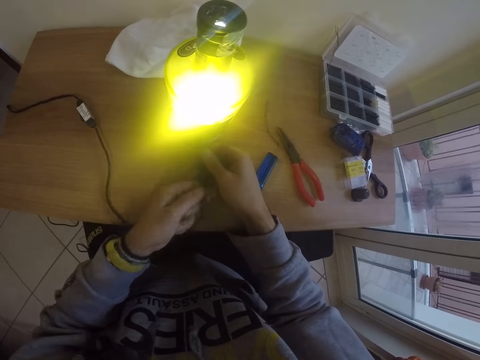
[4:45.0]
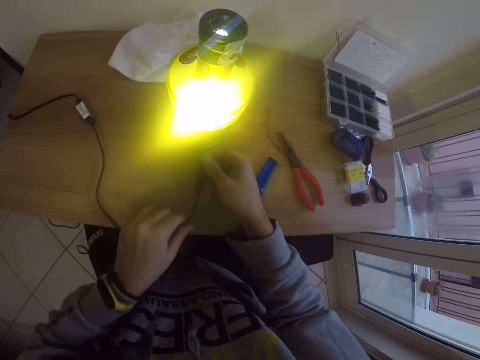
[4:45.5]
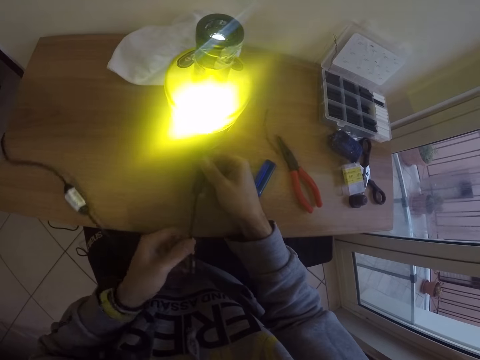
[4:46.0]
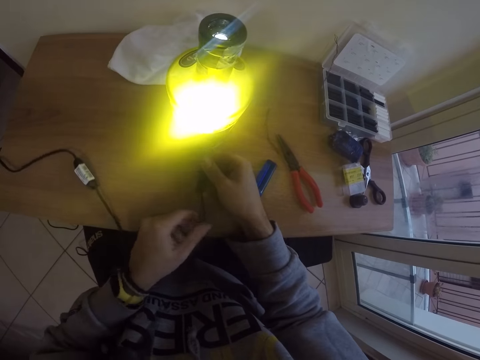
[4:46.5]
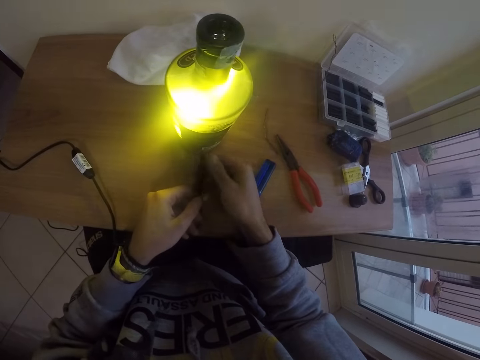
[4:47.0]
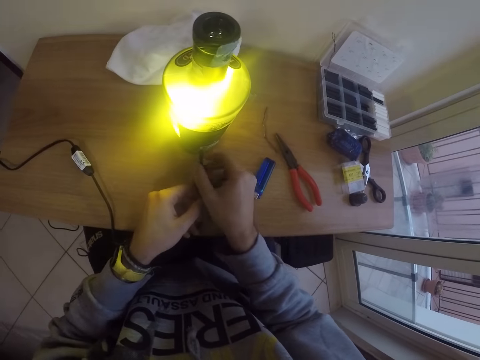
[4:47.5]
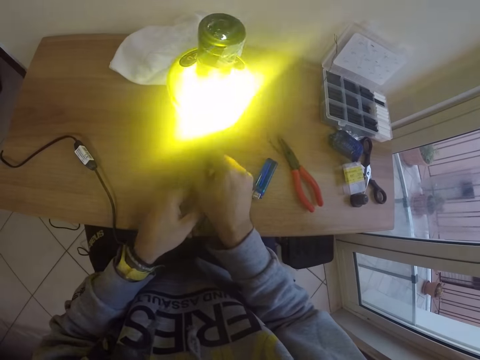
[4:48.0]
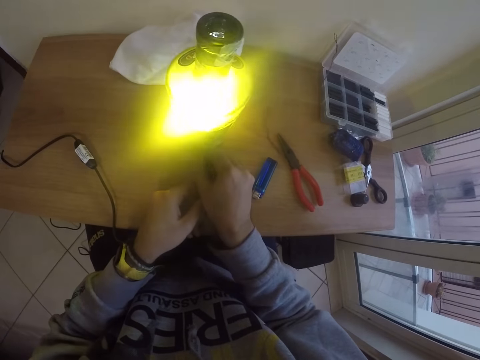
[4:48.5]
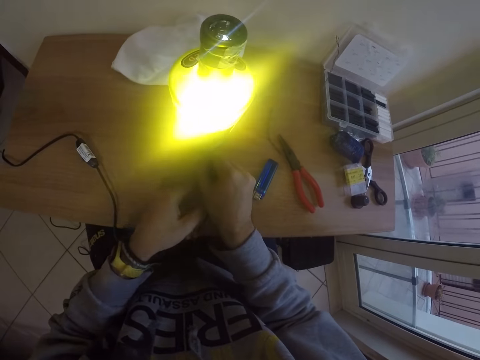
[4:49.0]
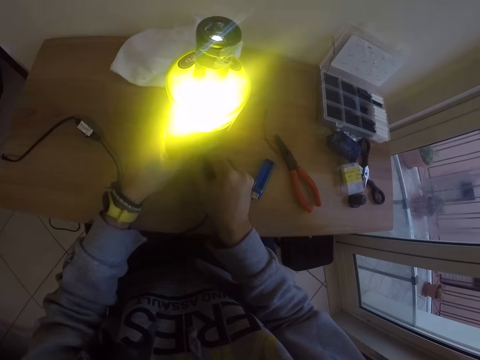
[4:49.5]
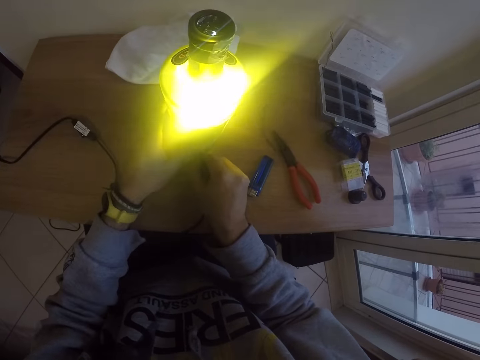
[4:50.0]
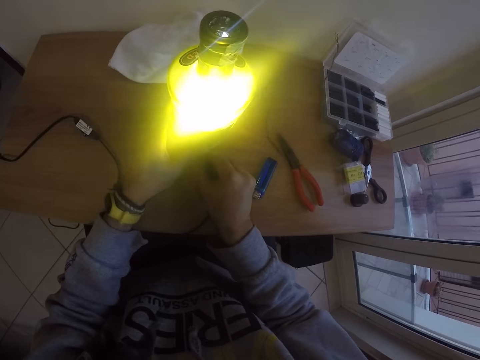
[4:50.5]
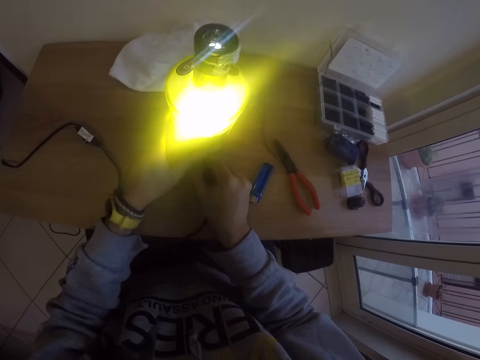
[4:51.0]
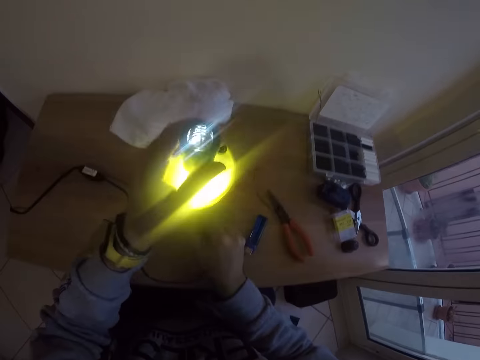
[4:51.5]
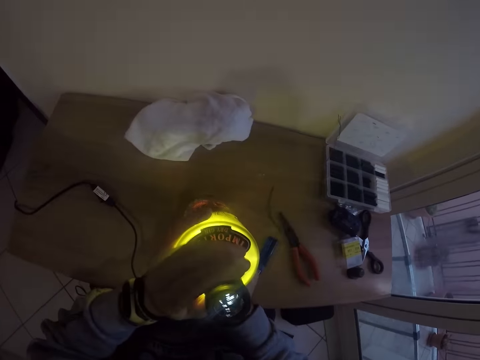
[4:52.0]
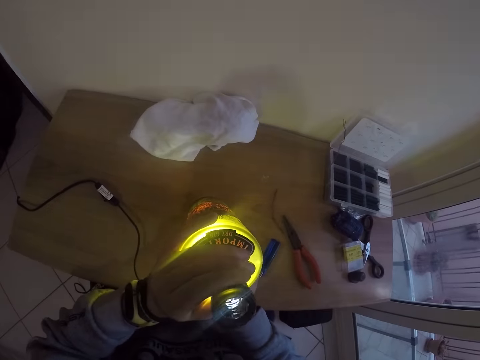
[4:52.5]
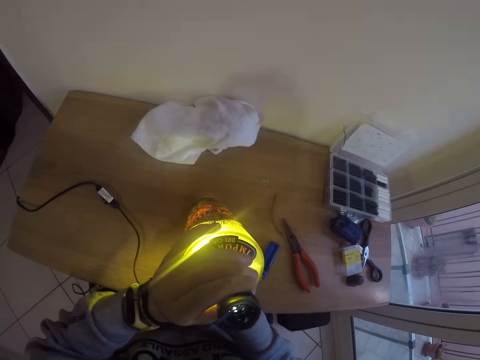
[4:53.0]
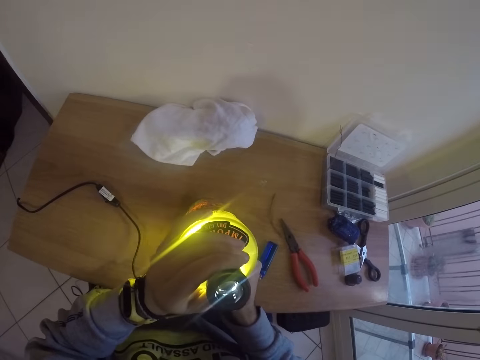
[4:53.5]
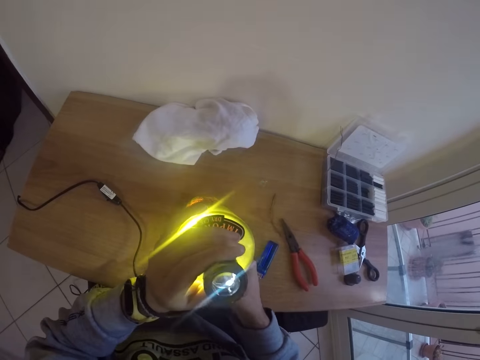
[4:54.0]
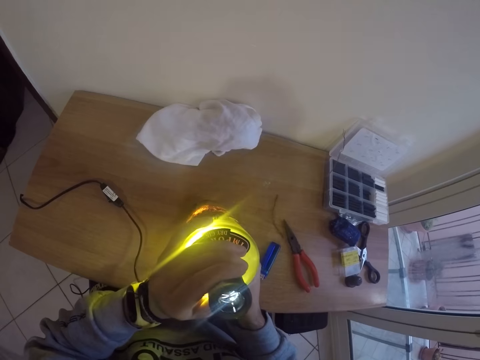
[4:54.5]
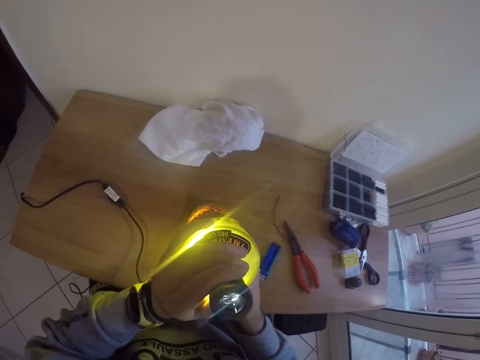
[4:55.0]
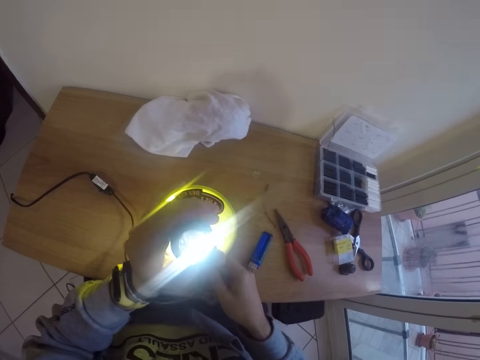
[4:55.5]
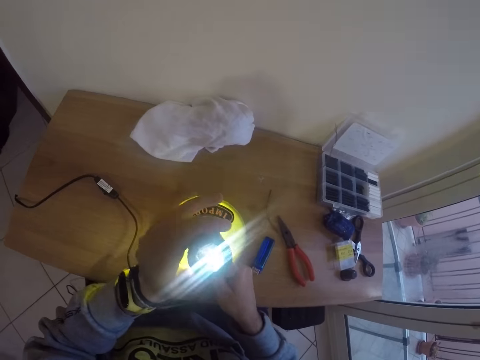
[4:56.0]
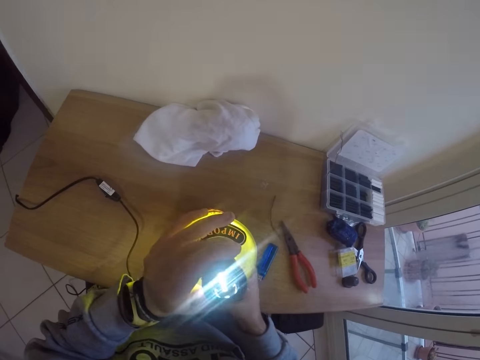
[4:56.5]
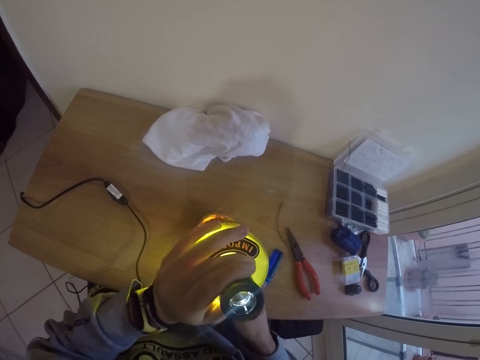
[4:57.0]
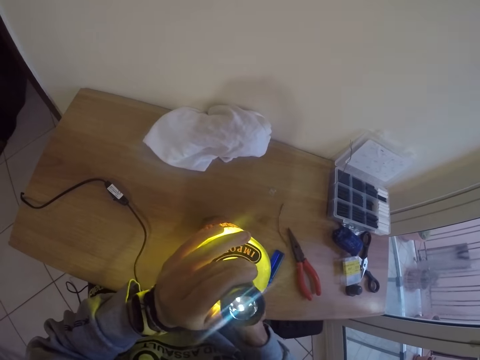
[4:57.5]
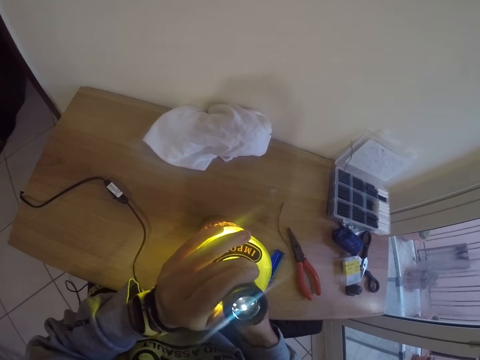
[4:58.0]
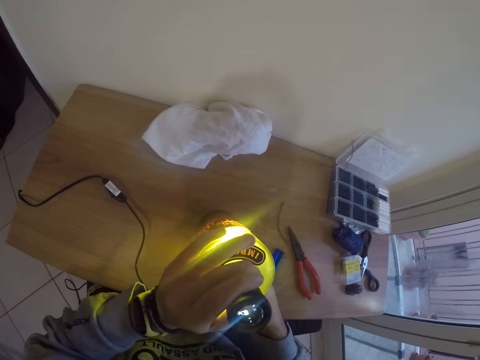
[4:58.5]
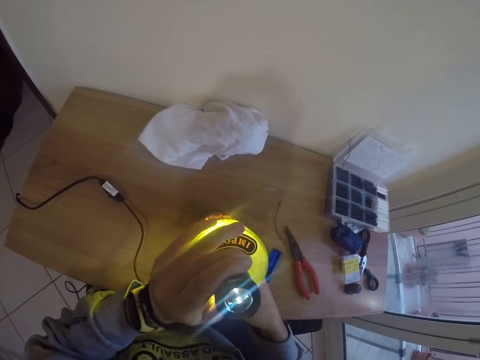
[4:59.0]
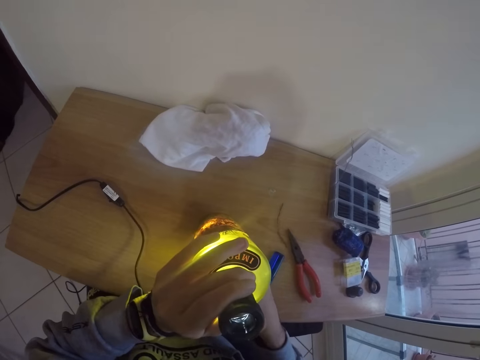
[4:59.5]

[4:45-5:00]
The camera wearer moves his hand along the cable. He twists the cable, holds the cable and removes his hand from the cable. He holds the cable. He holds the bottle lamp with his left hand. He removes his hand from the cable. He adjusts the cable on the bottle lamp with his right hand. He removes his hand from the bottle lamp. He holds the bottle lamp. He tilts the bottle lamp.

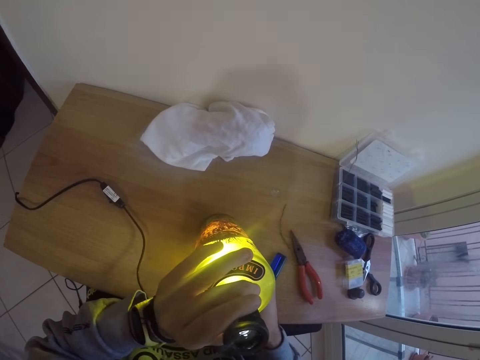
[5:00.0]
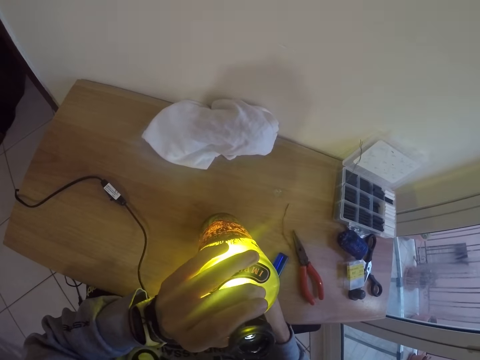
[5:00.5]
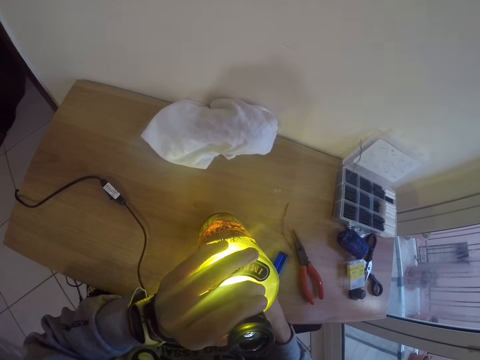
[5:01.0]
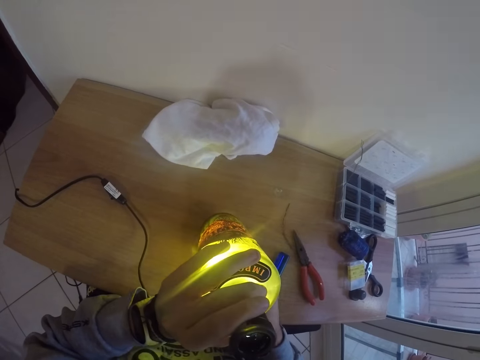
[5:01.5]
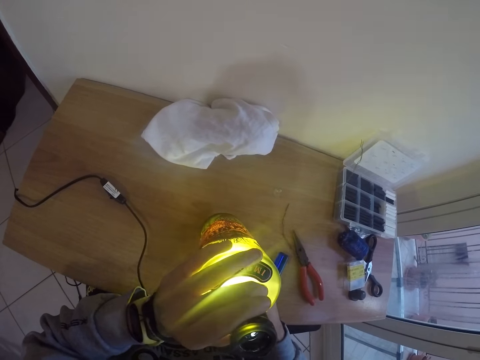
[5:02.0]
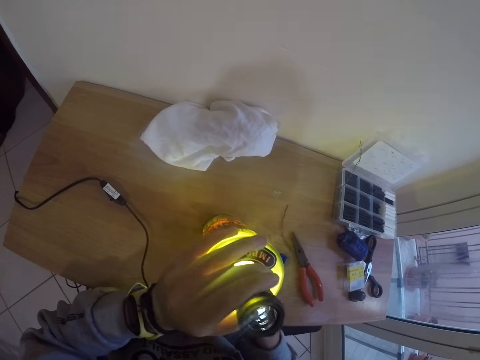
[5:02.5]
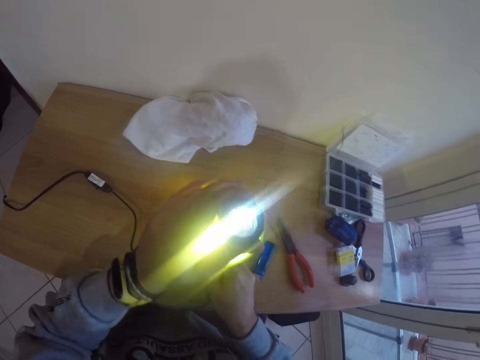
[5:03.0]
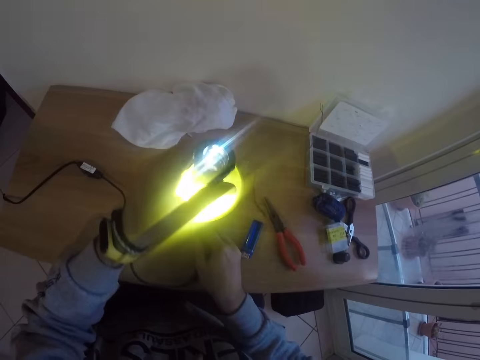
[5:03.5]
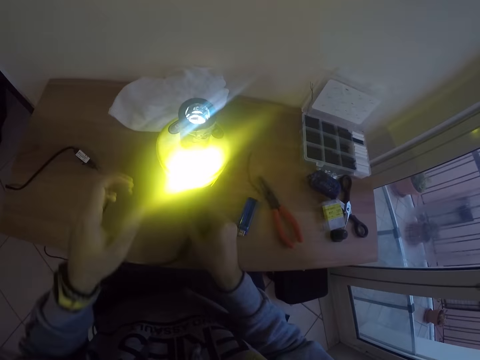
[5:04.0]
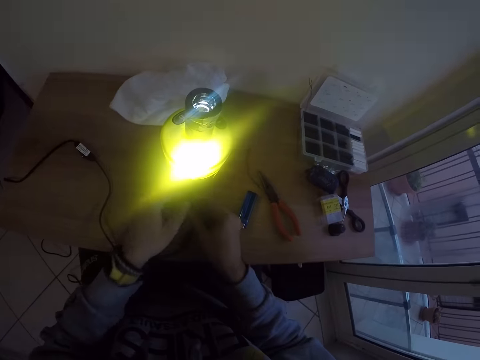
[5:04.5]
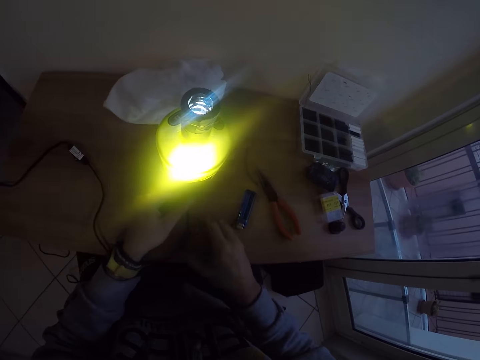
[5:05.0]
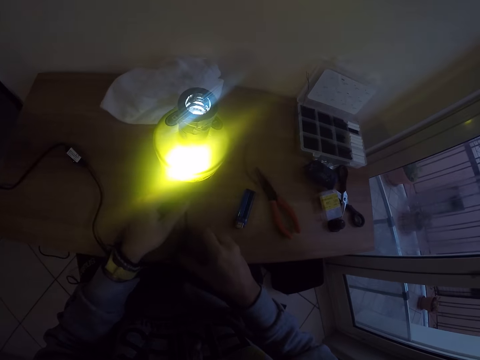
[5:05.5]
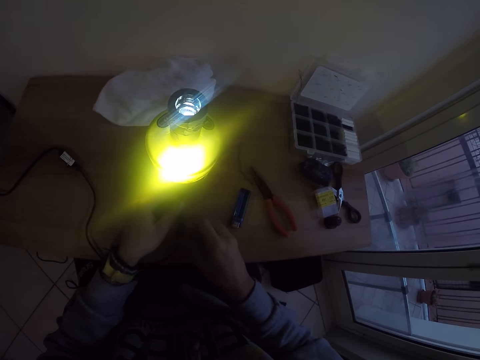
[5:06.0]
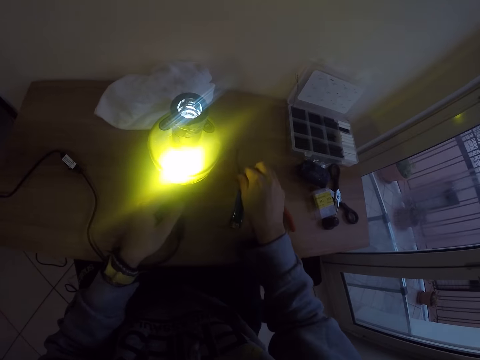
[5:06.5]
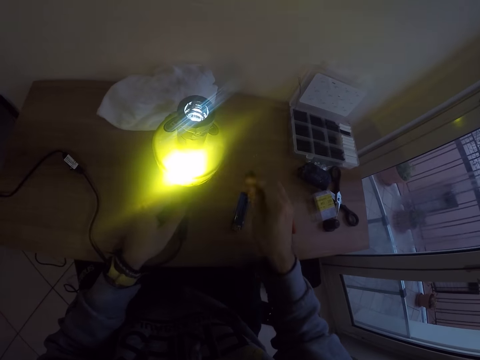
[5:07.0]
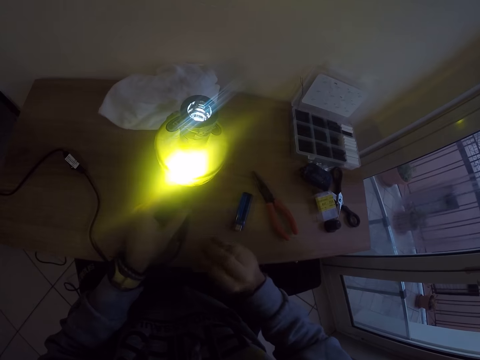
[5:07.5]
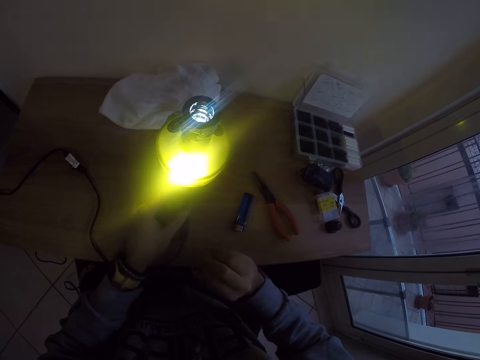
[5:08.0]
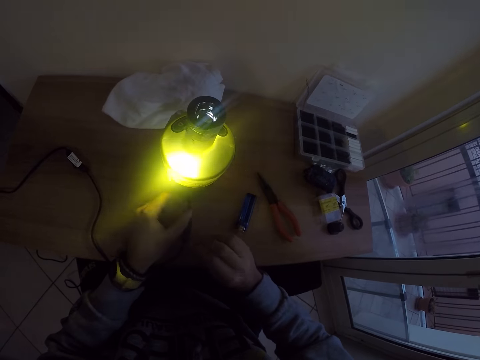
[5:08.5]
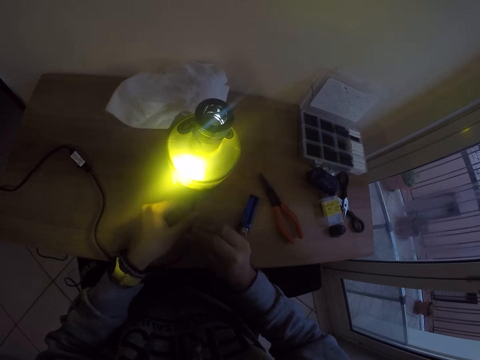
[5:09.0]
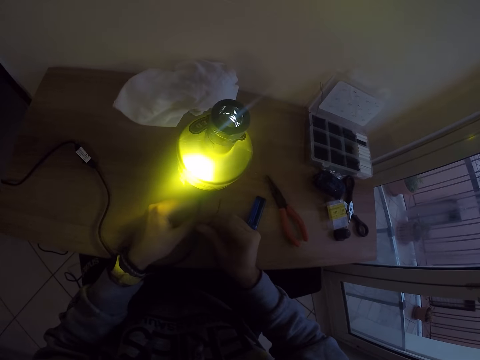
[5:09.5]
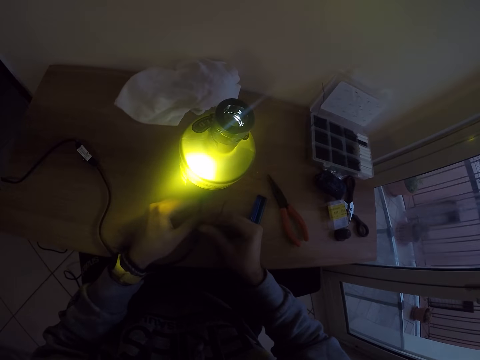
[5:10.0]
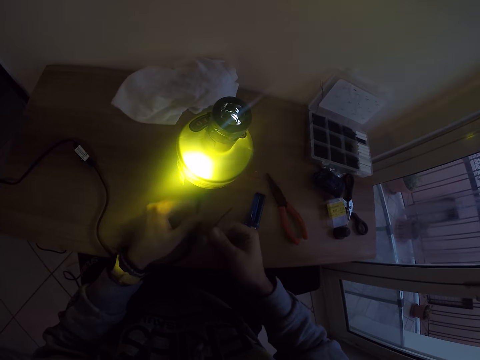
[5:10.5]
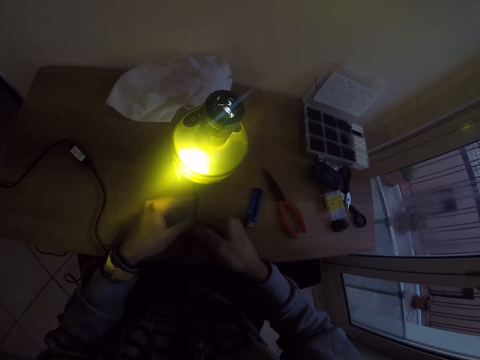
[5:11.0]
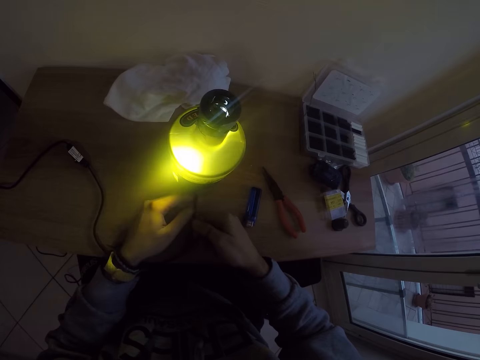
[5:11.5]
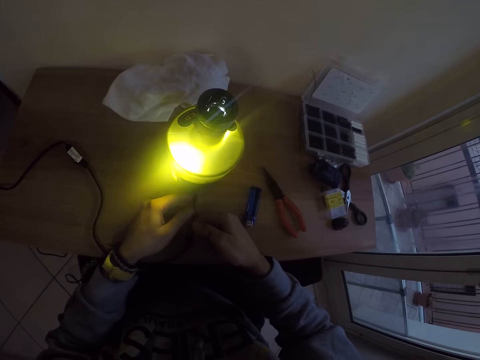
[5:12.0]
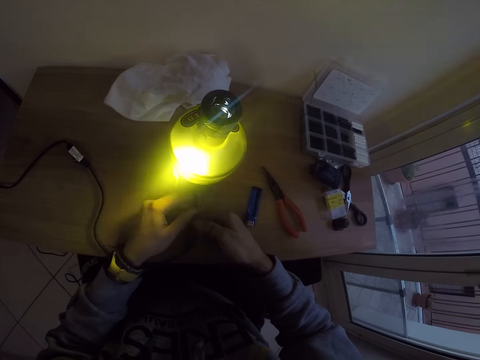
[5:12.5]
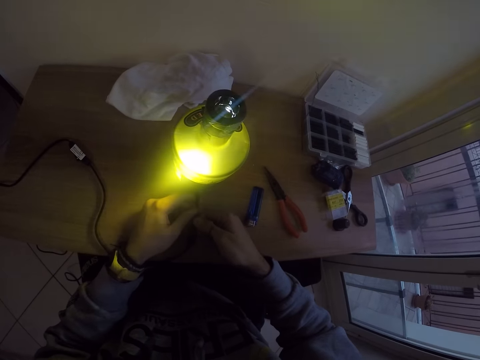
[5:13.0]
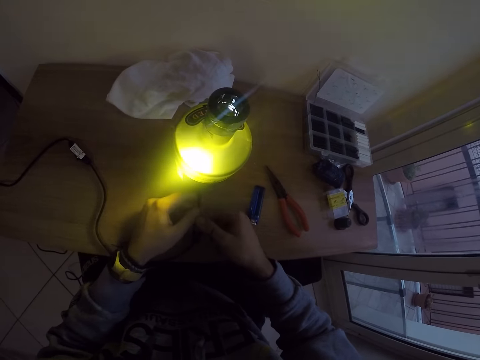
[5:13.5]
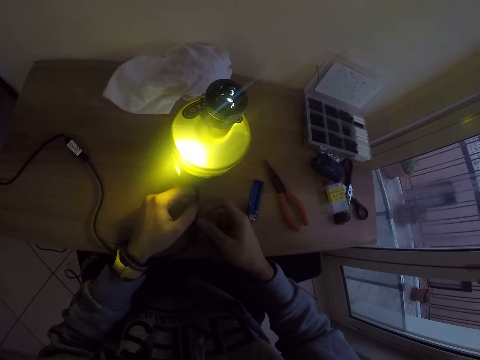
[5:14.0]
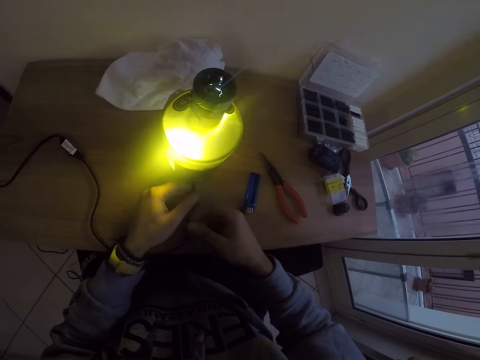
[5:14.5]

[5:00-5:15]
The camera wearer lowers the lamp. He removes his hand from the lamp. He holds the cable with his left hand. He holds the lamp. He removes his hand from the cable. He picks a bendable wire from the desk with his right hand. He removes his hand from the cable. He pushes the cable inside the bottle lamp with the bendable wire in his right hand. He presses the wire on the table. He holds the wire with the other hand. He presses the wire.
